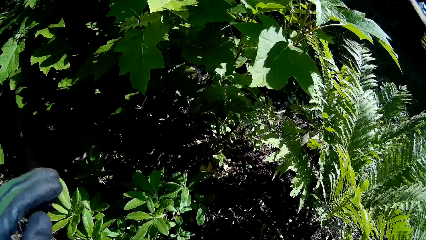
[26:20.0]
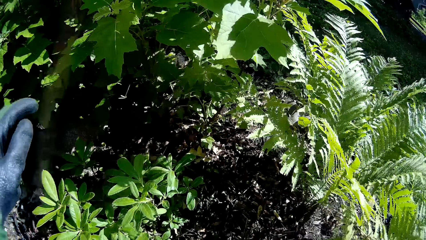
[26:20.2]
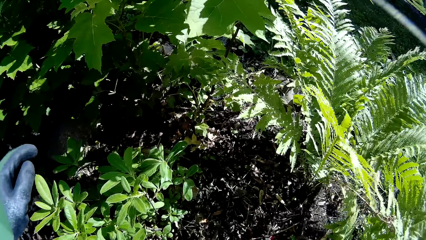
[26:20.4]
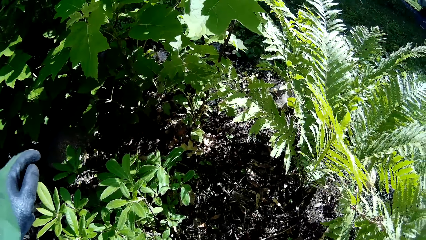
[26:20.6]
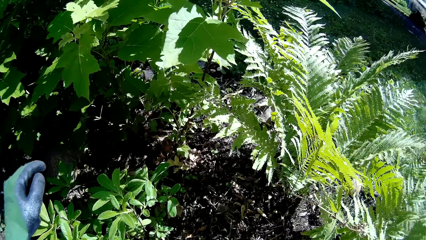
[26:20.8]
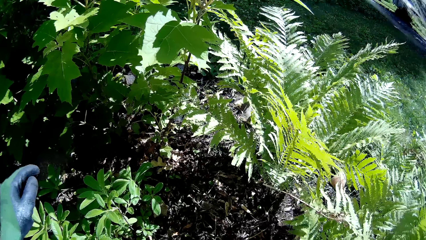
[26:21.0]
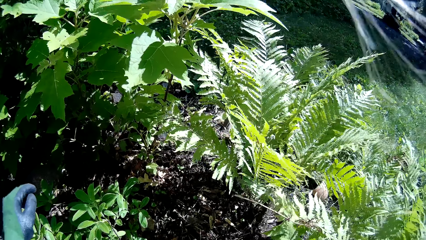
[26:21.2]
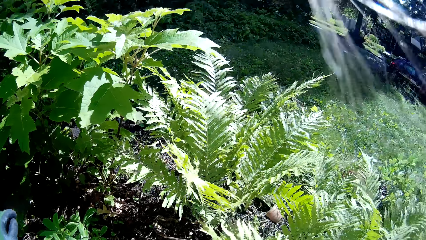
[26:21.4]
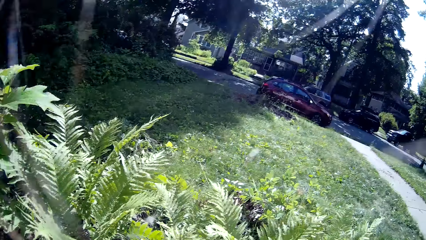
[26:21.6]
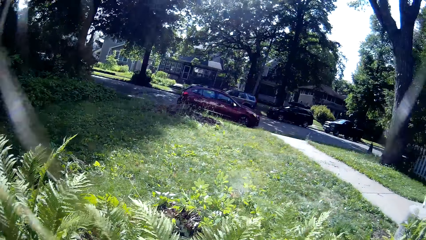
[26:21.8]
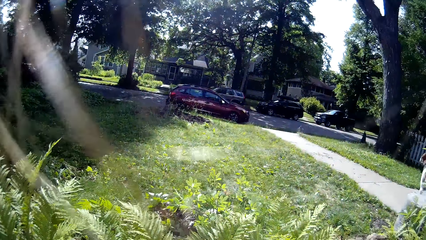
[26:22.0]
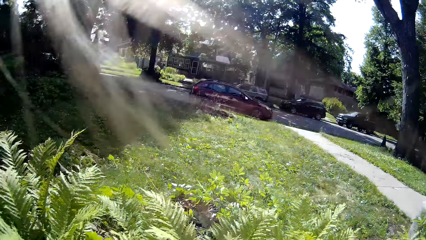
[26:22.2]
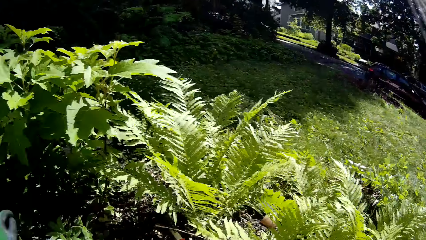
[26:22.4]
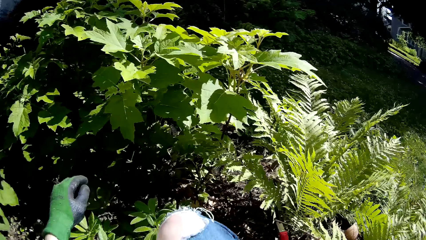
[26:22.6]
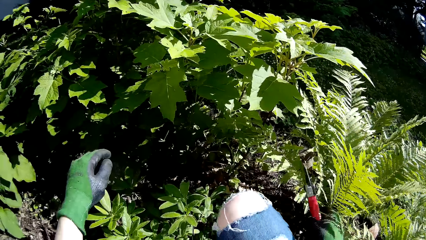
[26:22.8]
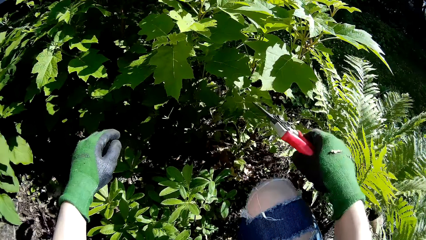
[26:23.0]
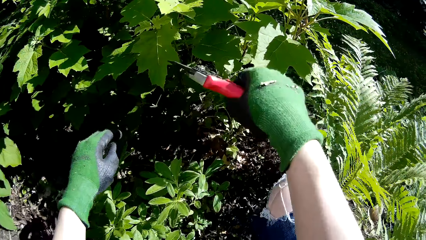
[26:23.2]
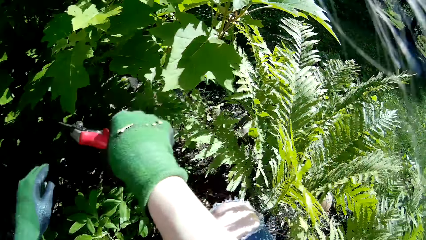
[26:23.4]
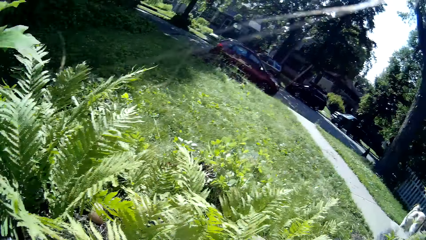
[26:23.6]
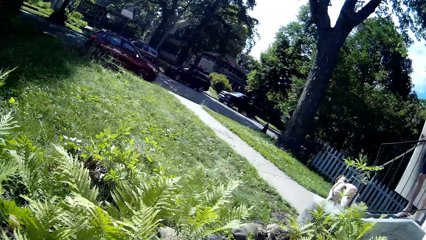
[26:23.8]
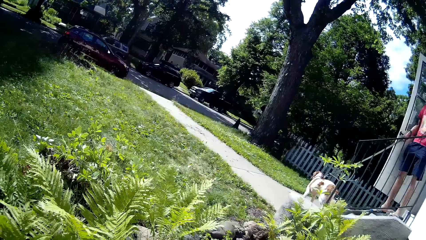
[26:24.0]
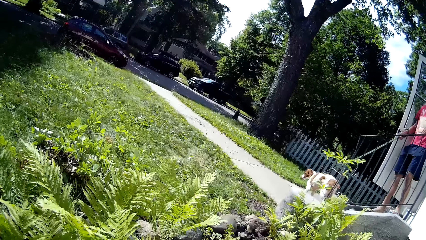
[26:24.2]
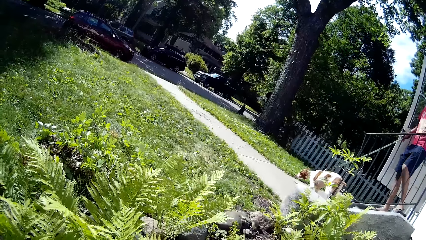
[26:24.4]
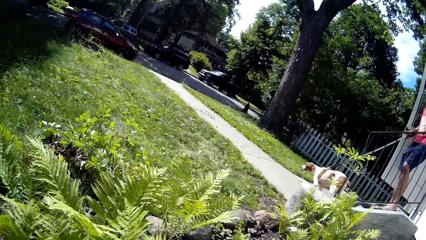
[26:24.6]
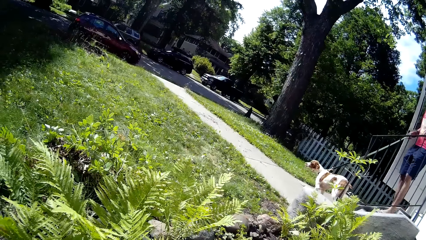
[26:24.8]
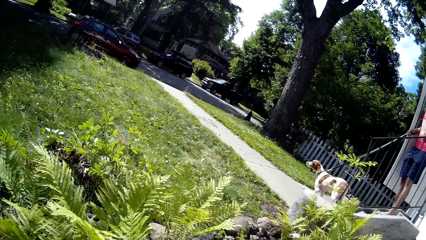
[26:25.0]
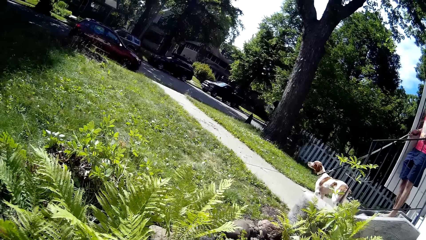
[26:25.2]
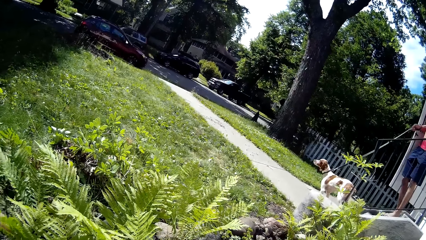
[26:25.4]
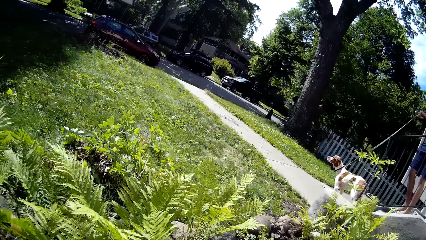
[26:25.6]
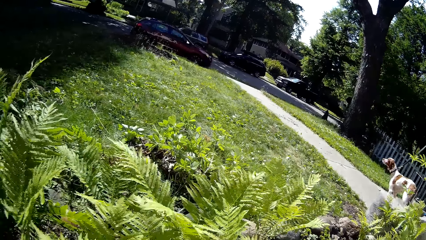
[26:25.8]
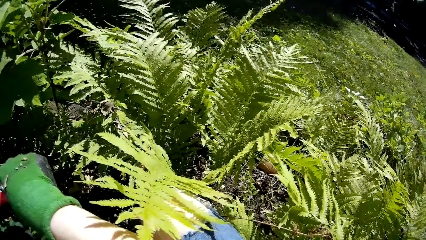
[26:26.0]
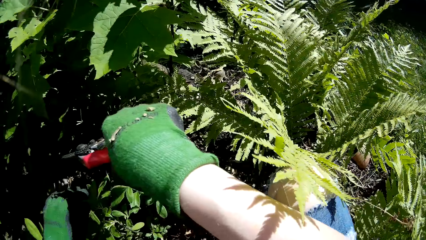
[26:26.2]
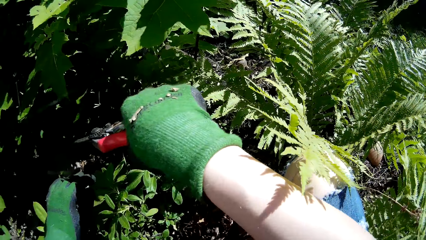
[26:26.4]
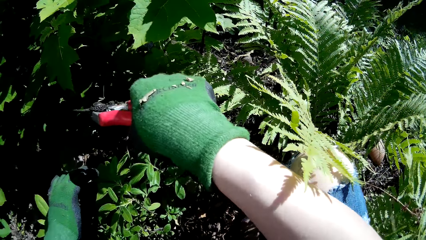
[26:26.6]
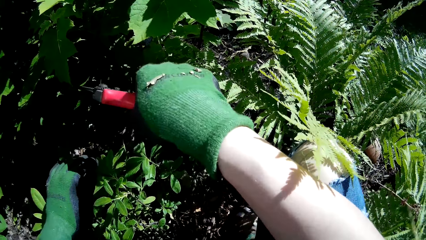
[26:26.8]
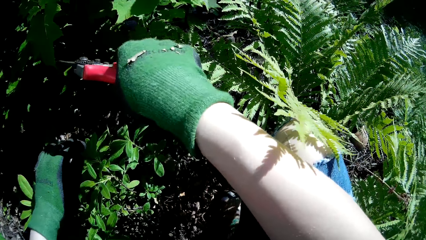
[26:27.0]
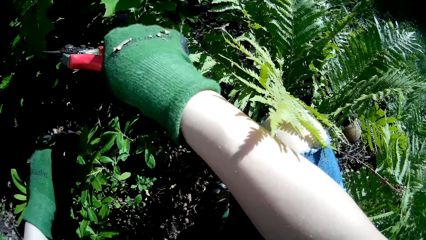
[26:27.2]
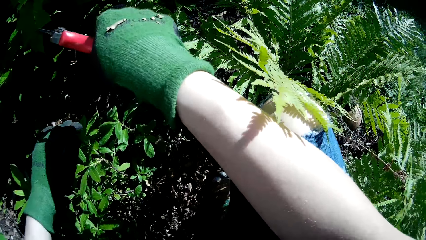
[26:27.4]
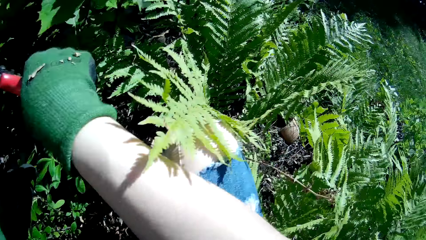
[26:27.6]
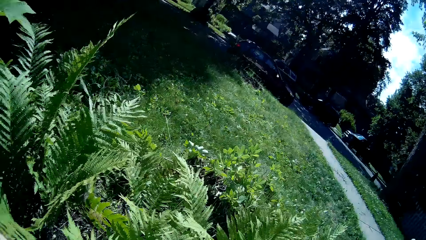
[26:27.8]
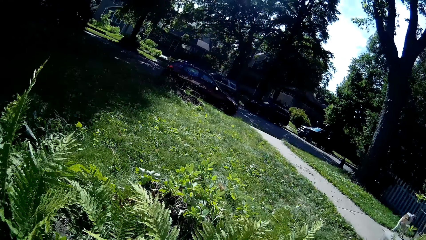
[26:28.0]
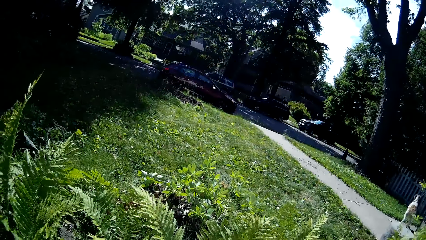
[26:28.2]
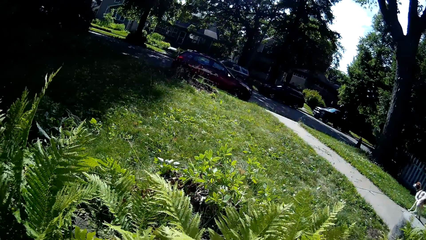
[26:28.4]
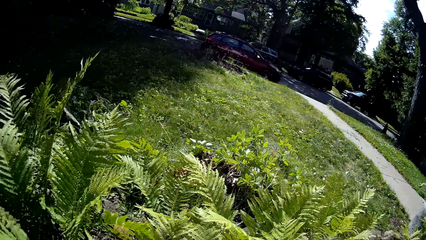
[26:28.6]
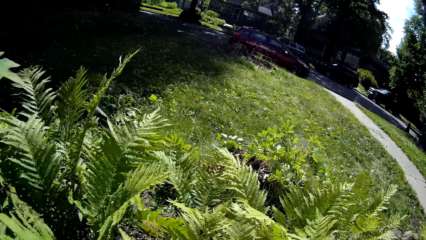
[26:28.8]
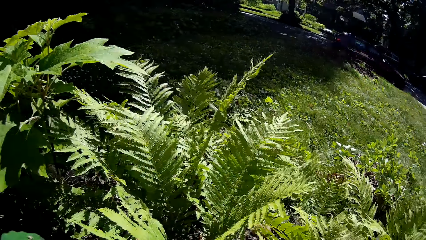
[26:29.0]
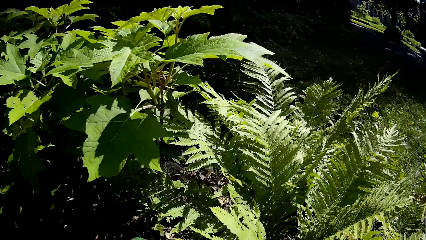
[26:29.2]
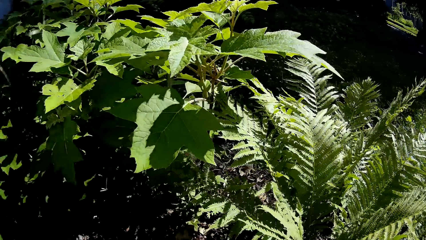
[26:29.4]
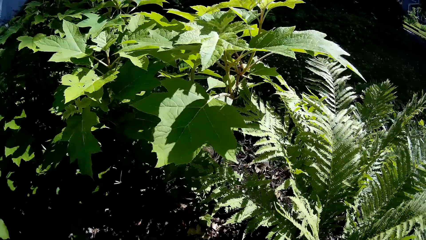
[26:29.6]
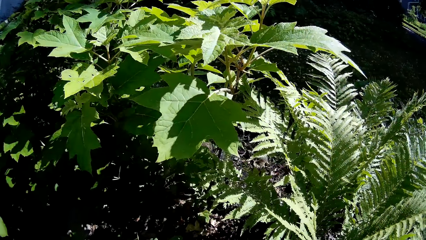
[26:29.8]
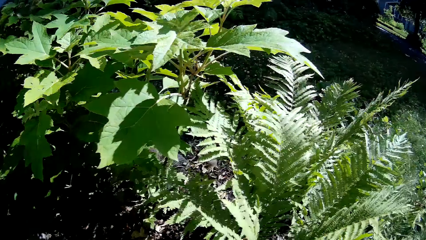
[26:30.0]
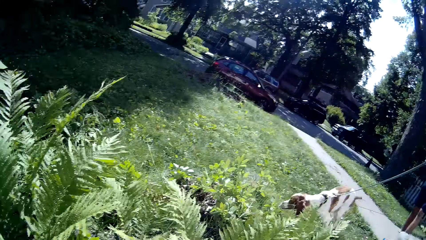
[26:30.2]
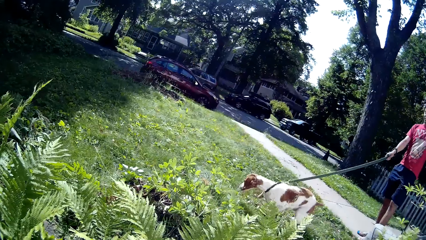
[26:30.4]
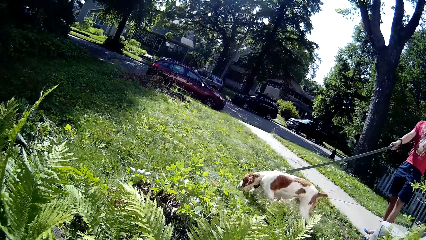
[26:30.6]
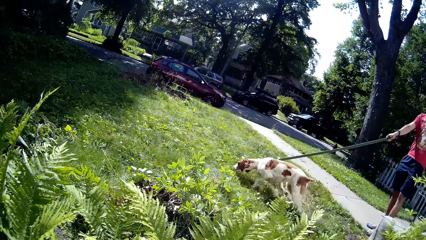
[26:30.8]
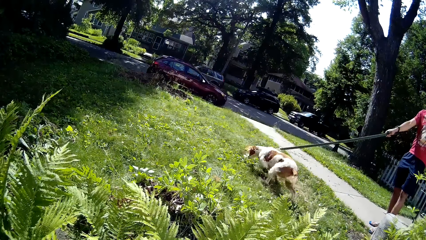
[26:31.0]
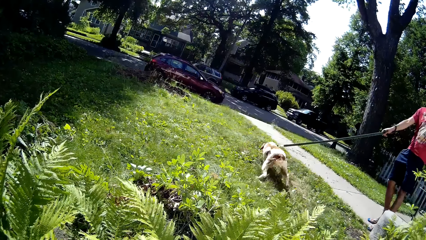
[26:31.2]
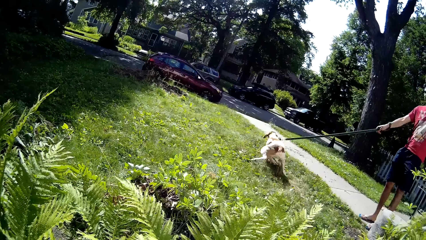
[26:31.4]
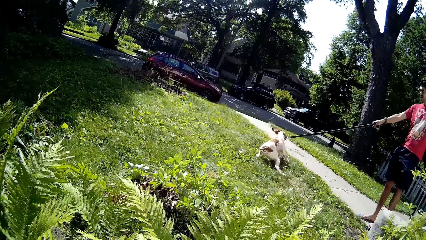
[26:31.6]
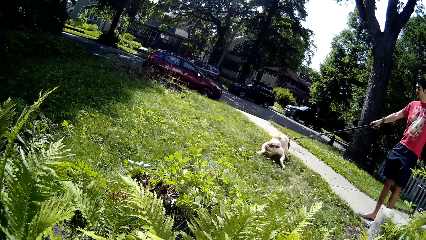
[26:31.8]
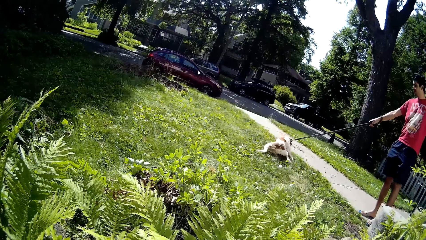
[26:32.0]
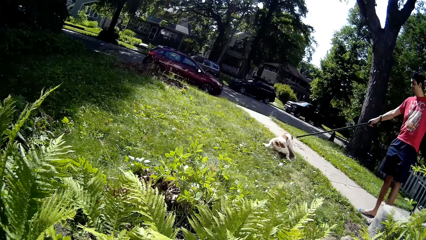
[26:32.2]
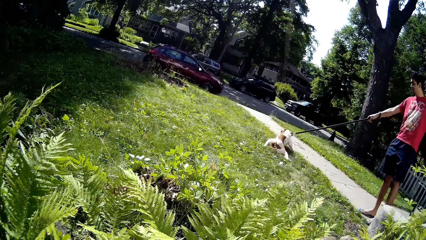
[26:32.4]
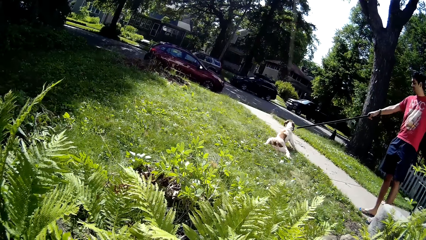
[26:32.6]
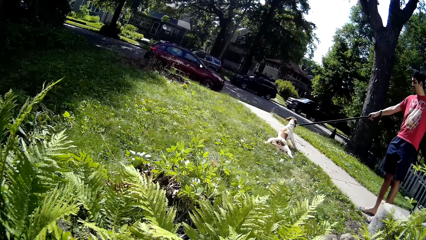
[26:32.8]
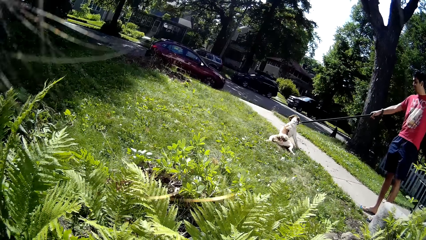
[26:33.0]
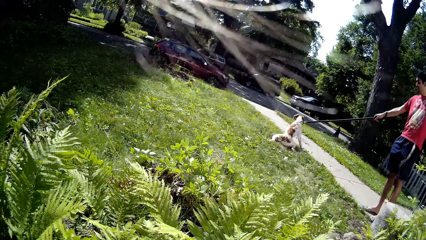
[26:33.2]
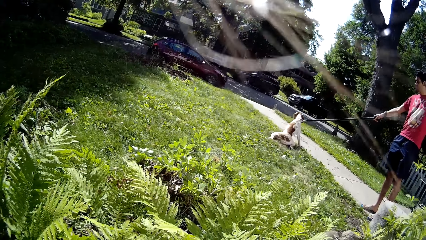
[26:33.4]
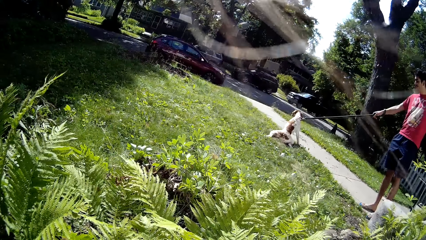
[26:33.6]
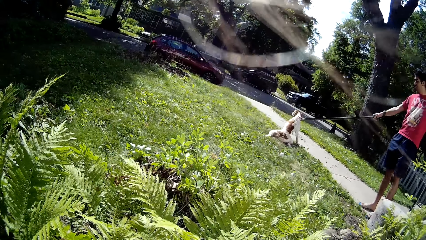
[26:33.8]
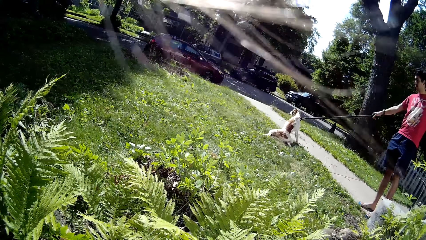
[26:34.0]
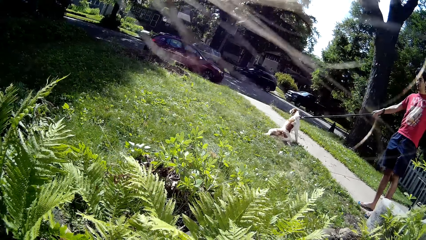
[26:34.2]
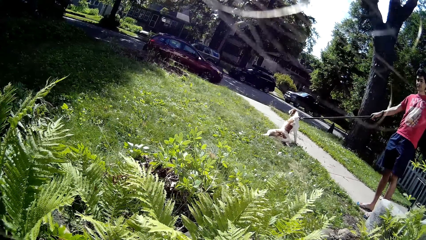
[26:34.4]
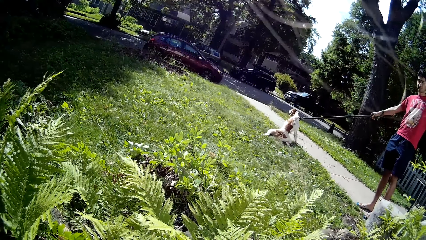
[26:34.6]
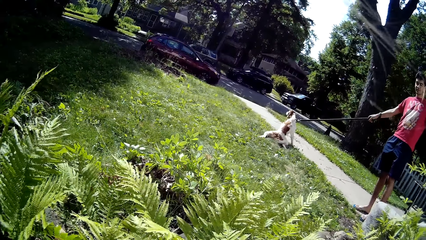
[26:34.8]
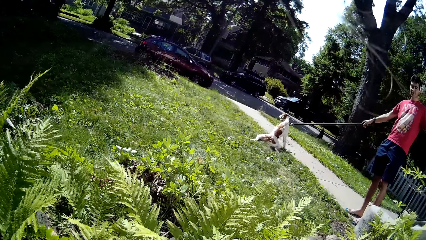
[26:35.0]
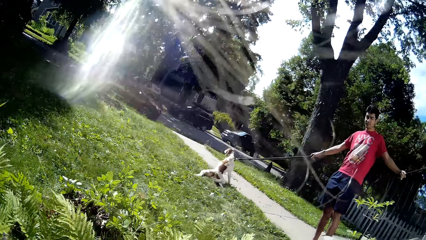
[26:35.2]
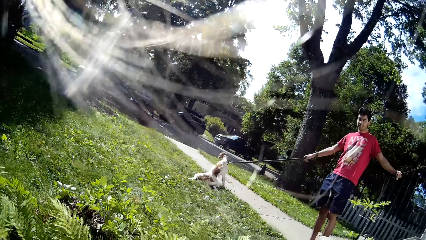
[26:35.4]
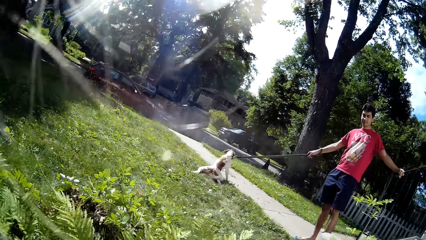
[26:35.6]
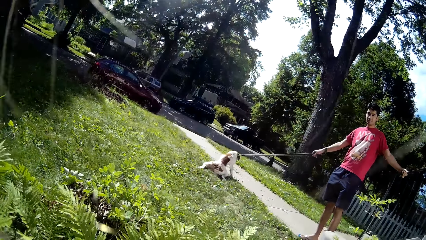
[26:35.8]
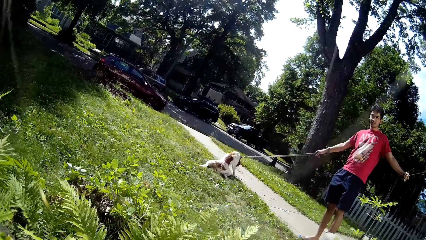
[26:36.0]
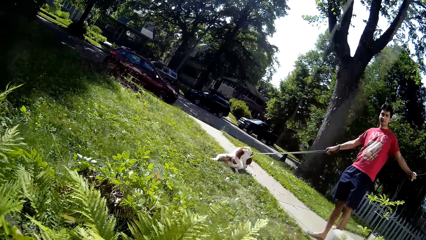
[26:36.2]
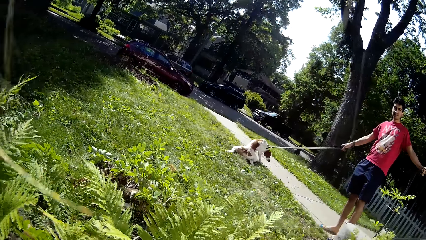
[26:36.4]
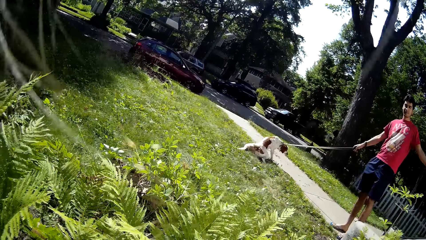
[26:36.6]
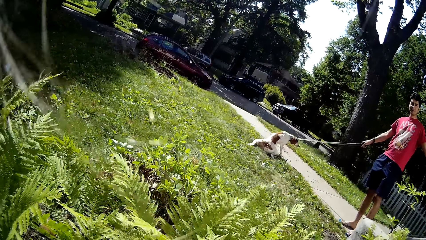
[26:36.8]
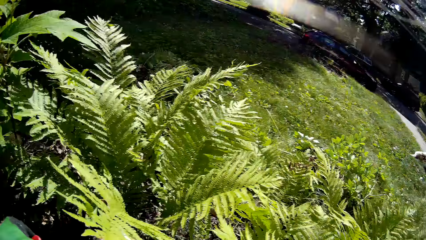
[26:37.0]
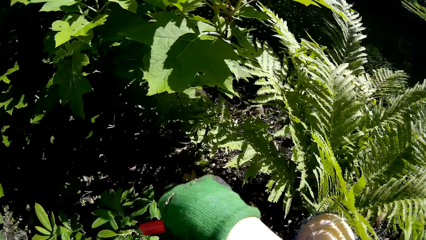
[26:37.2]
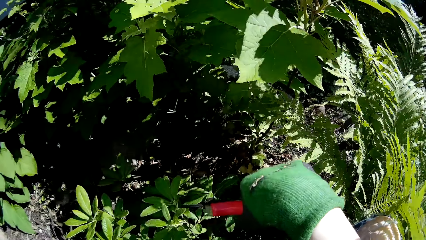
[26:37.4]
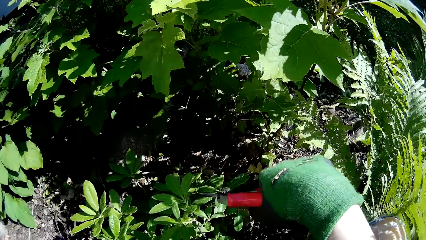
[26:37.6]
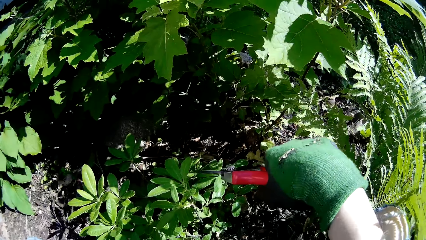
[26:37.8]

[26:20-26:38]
The camera wearer looks around. They hold a pruner. The boy walks down the stairs. The boy holds the dog with a leash in his right hand. The camera wearer looks around.
